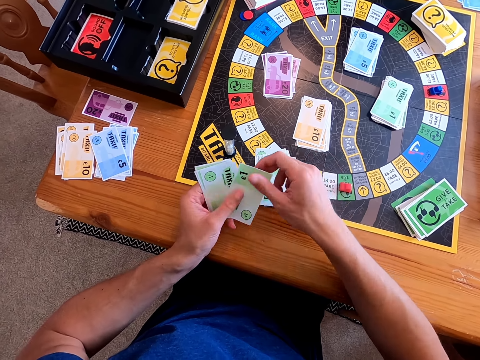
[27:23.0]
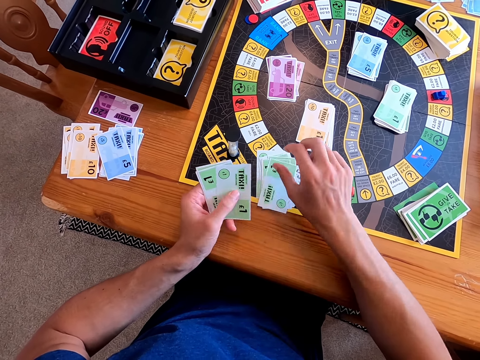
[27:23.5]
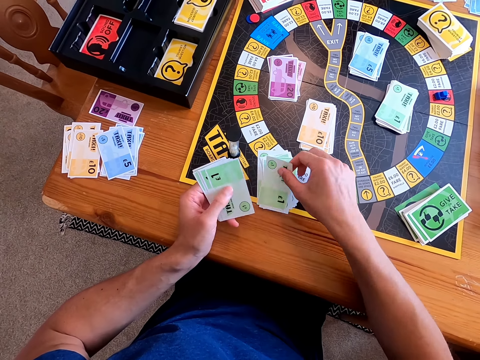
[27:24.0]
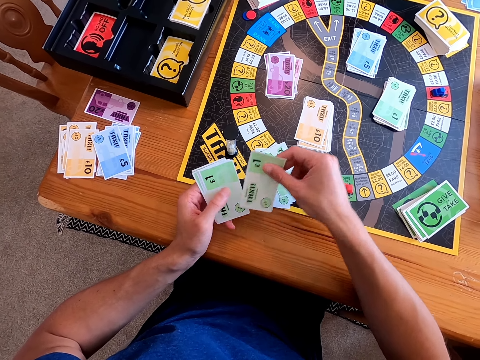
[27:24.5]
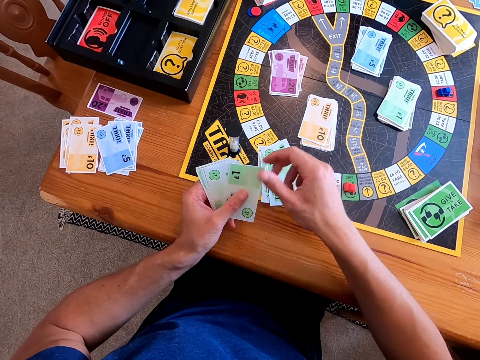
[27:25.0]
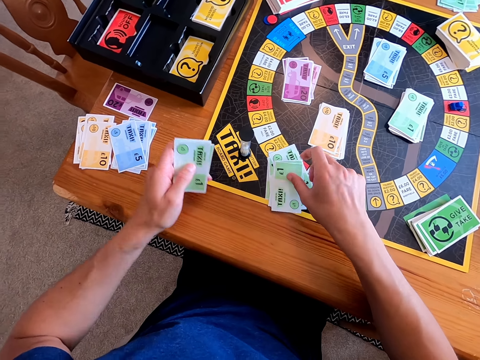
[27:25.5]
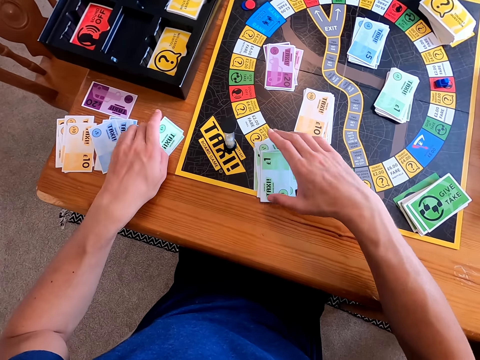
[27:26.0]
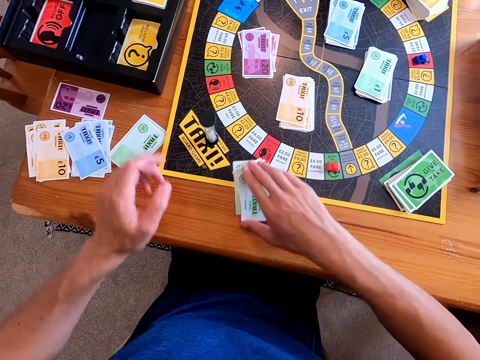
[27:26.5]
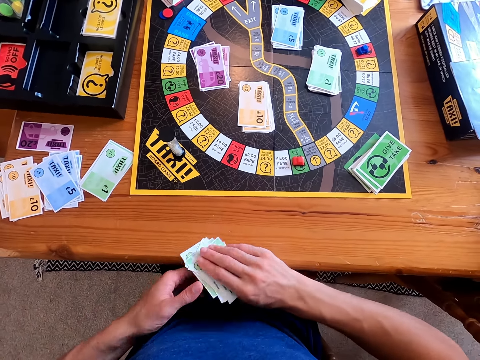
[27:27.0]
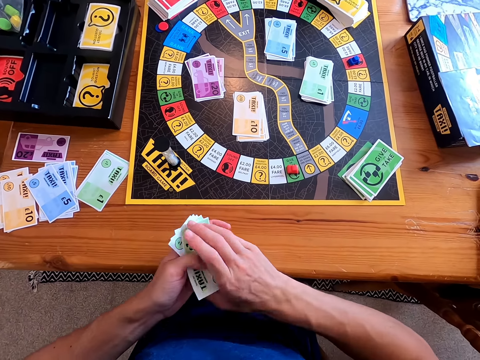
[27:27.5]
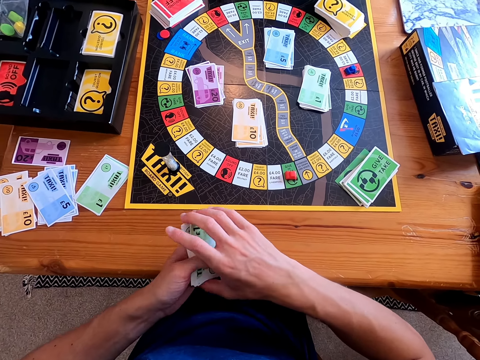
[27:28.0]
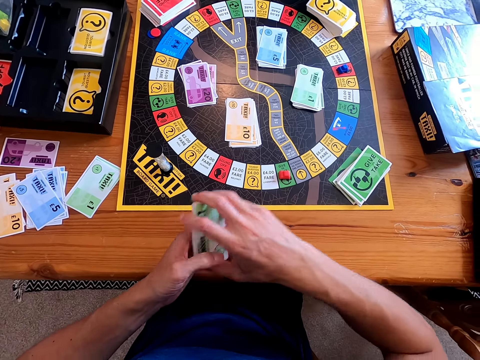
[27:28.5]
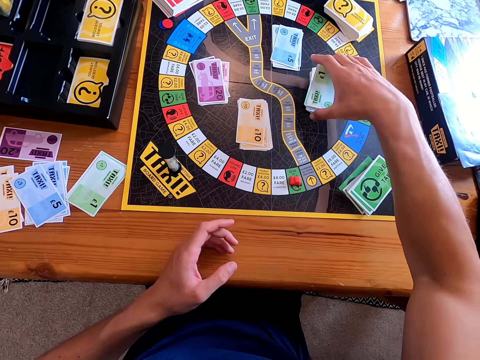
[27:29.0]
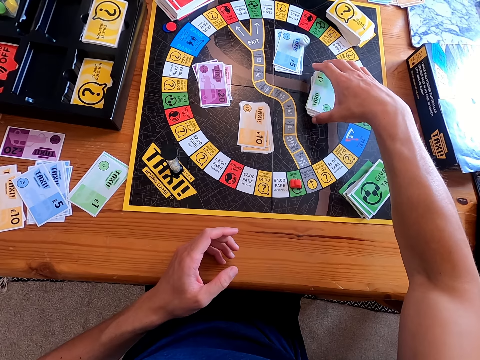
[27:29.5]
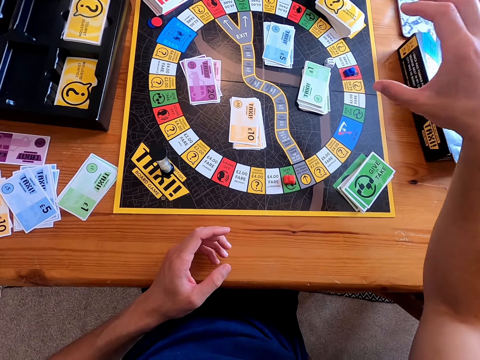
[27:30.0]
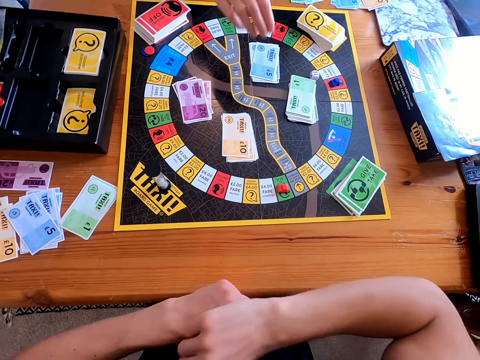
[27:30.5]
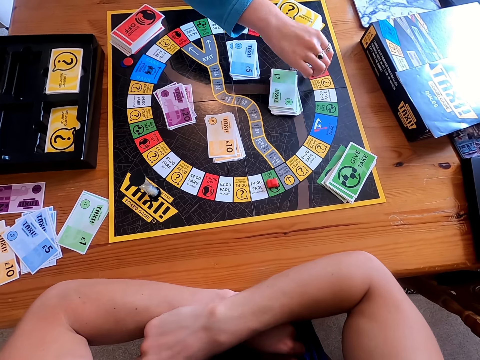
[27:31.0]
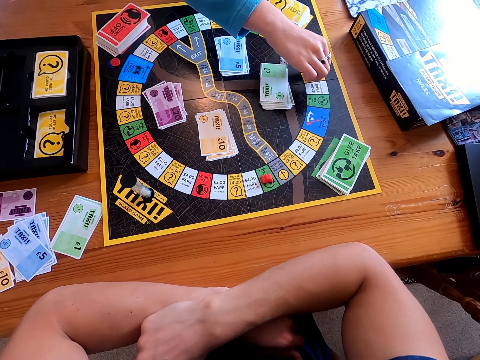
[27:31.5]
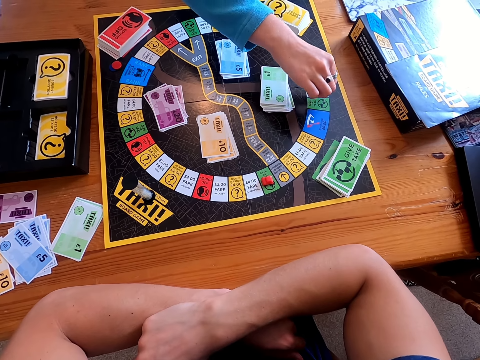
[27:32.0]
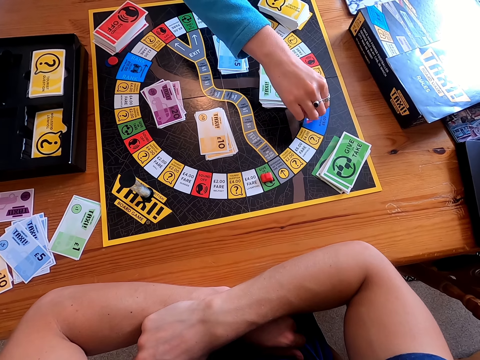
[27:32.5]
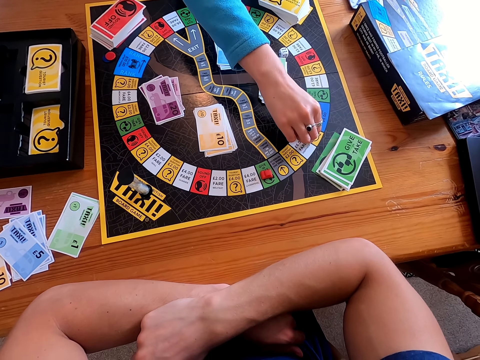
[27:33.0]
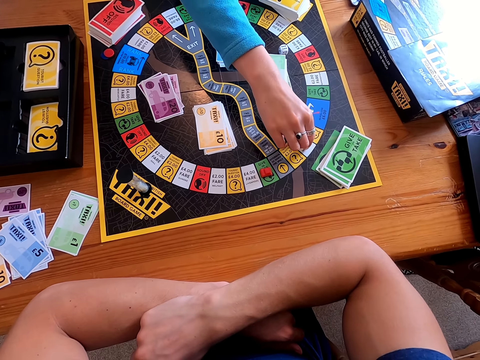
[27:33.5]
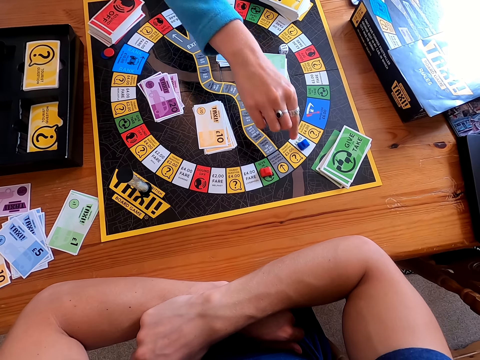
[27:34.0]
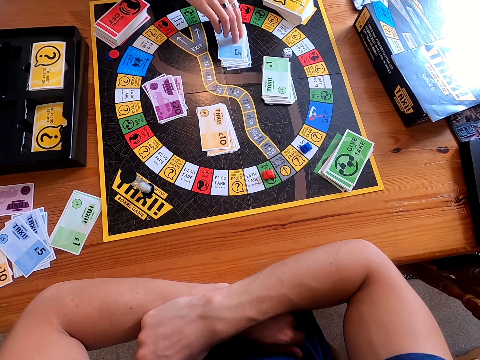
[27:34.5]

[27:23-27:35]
The camera wearer places the cards on the table, picks up the cards from the table and places the cards on the other cards. A woman moves the piece on the board. The camera wearer moves something.

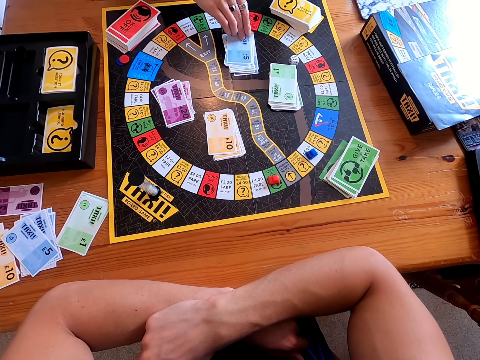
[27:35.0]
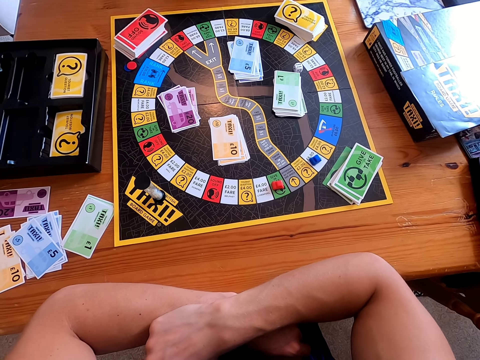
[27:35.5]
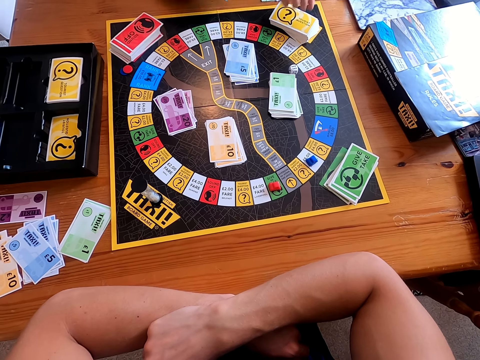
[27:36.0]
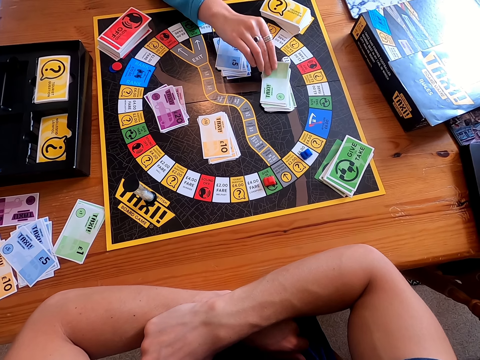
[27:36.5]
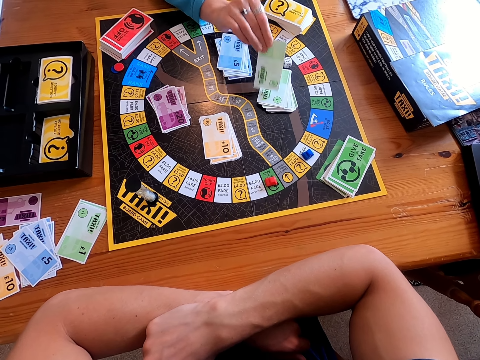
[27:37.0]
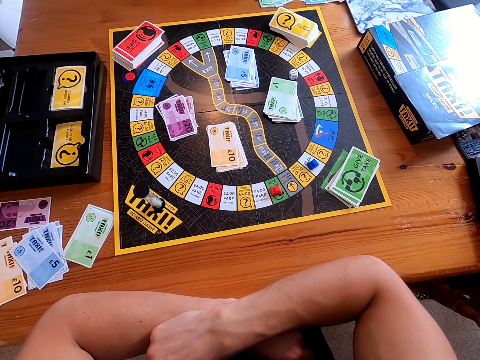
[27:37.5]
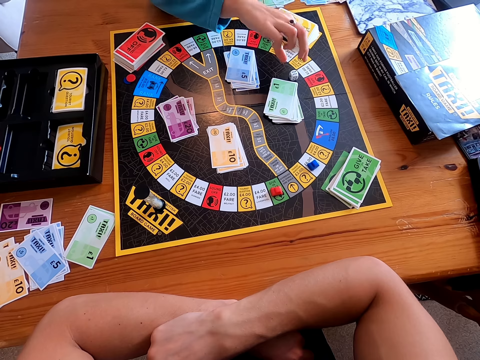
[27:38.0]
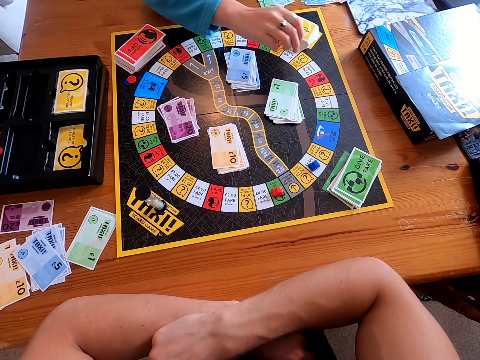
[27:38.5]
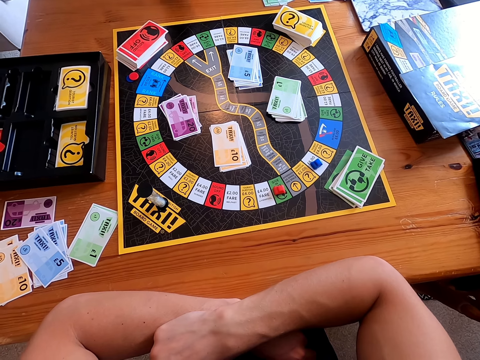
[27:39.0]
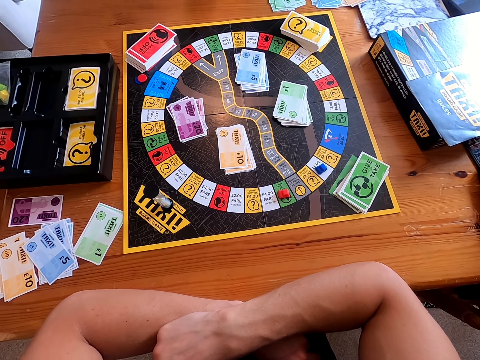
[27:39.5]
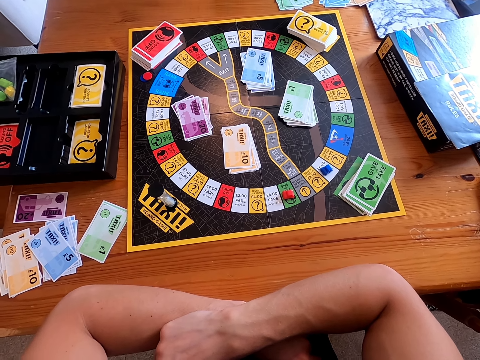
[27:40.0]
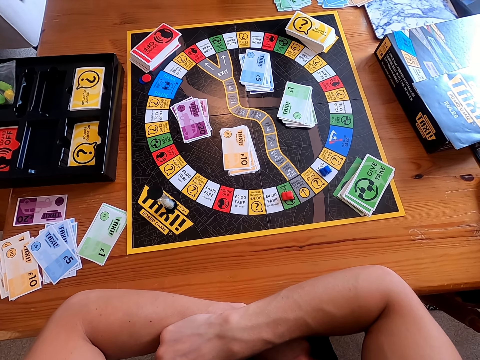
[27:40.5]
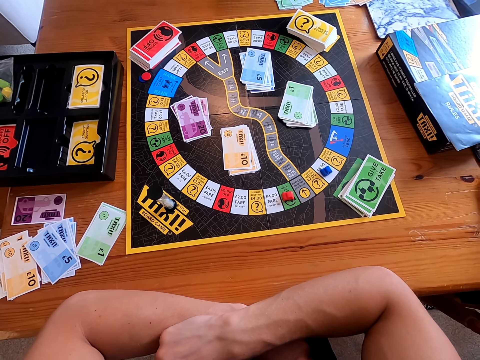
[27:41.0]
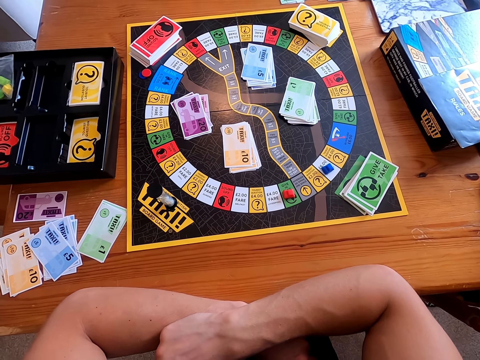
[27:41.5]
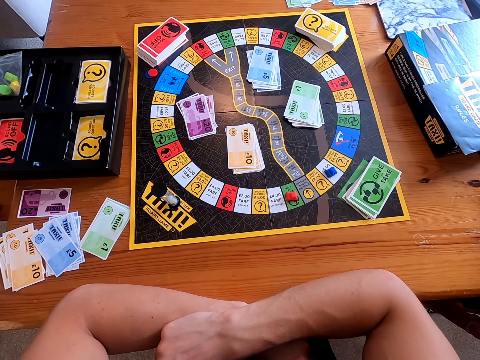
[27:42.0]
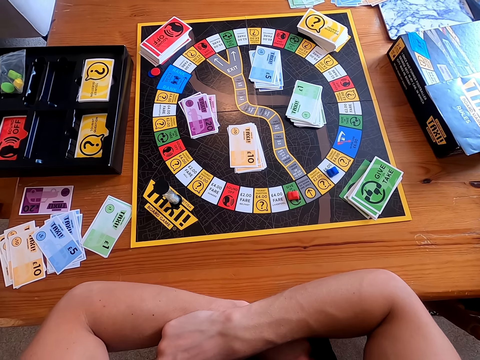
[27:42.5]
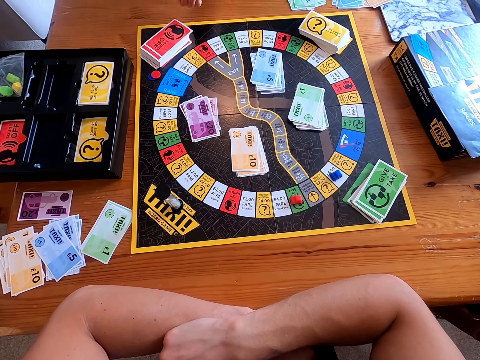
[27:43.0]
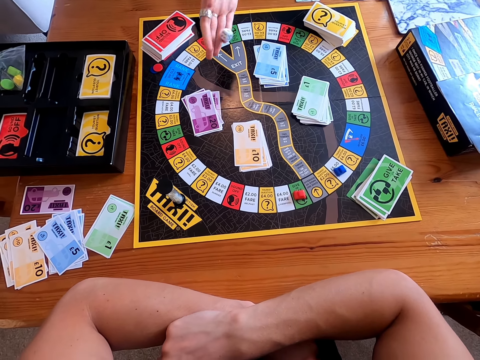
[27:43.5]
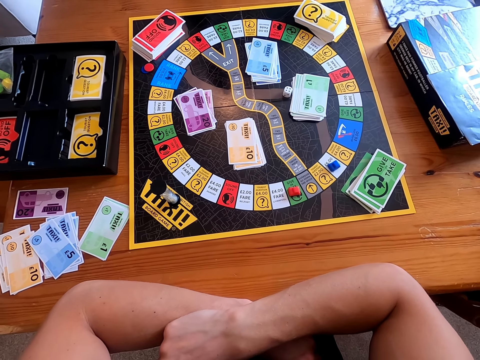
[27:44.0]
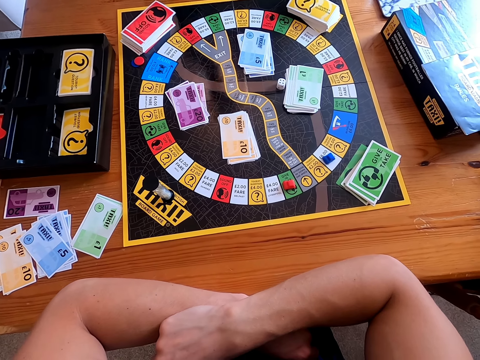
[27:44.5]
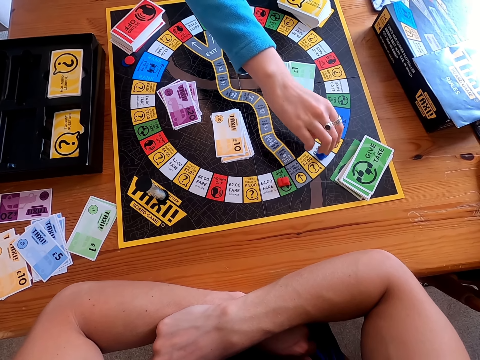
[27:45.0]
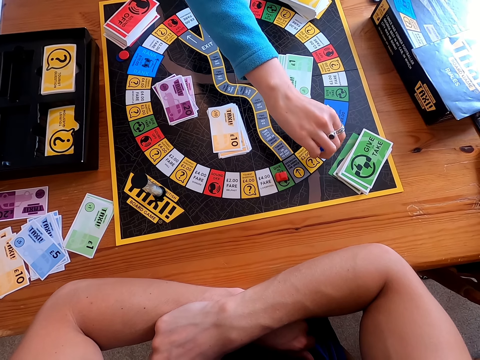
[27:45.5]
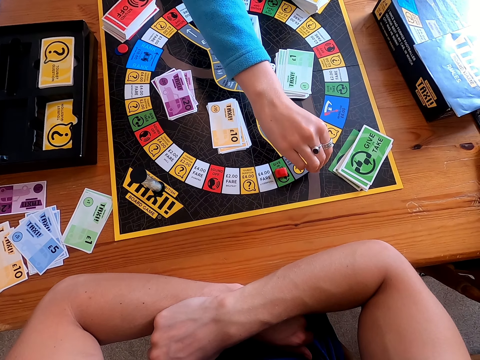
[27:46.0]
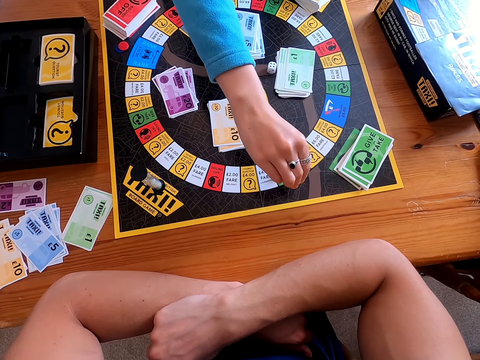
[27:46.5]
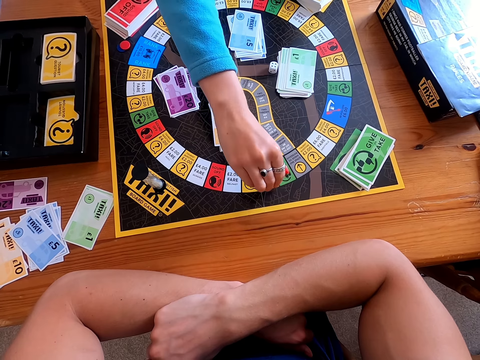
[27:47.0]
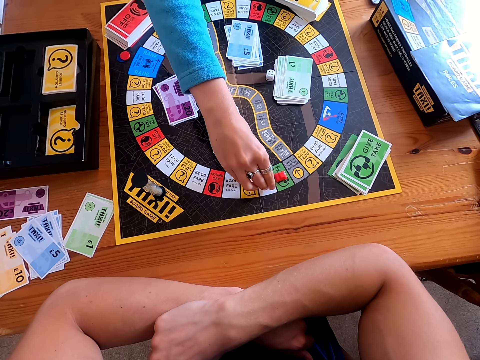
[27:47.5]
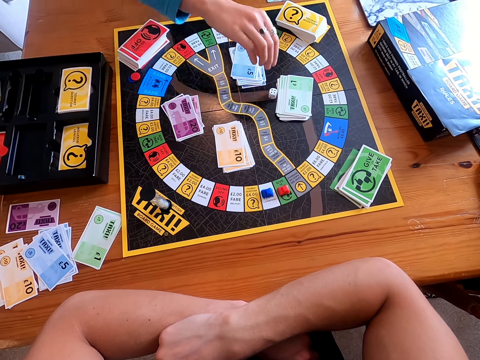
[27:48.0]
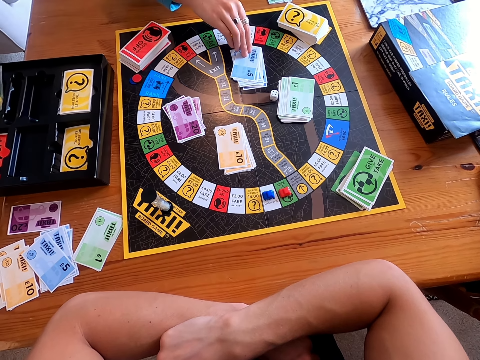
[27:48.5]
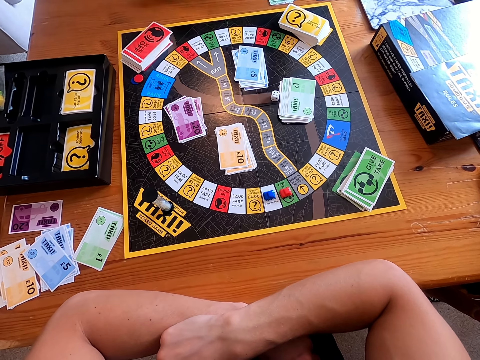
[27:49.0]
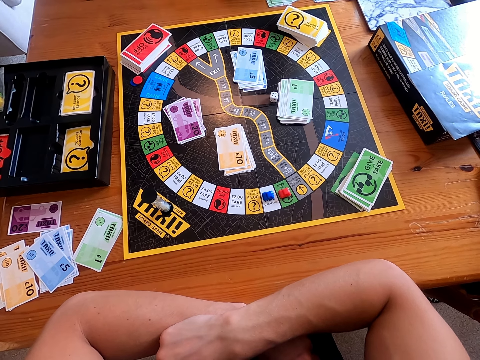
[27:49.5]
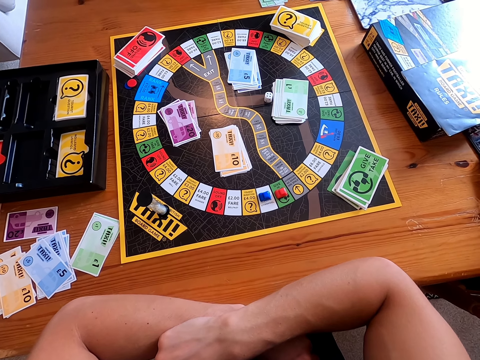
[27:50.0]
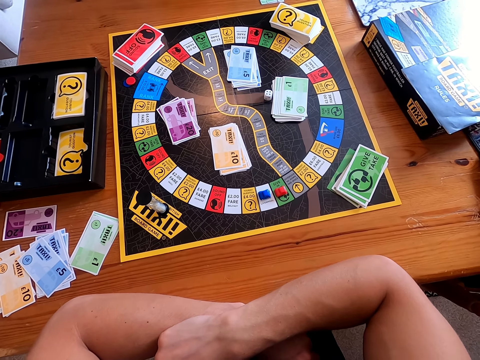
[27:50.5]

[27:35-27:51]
A woman picks a card from the board. The camera wearer picks up the card. The woman picks a card from the board again. The woman places the card on the table and picks a dice from the board. The camera wearer picks up the dice. The woman rolls the dice in her hand. The camera wearer shakes the dice and drops the dice. The woman throws the dice on the board and moves the piece on the board. The camera wearer moves something and picks up the card. The woman picks a card from the taxi board.
